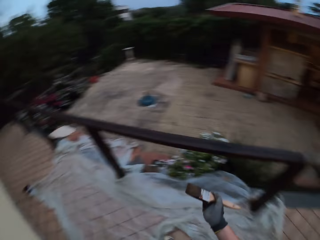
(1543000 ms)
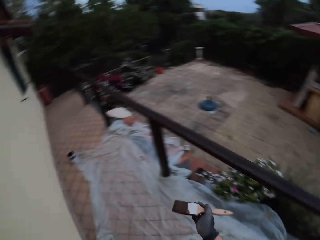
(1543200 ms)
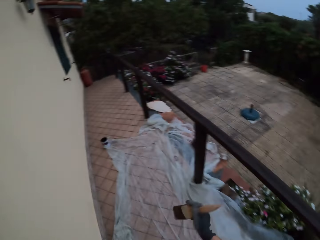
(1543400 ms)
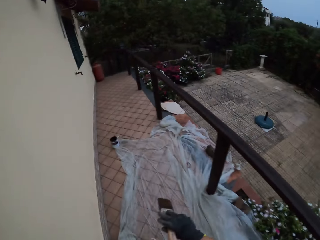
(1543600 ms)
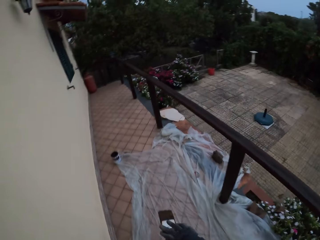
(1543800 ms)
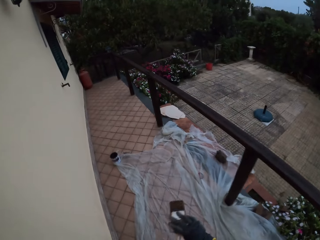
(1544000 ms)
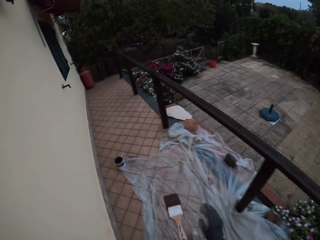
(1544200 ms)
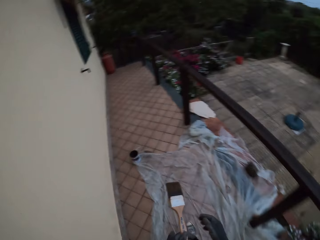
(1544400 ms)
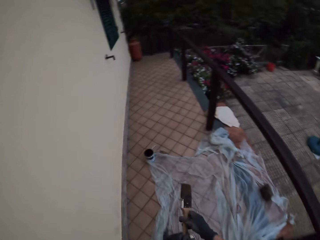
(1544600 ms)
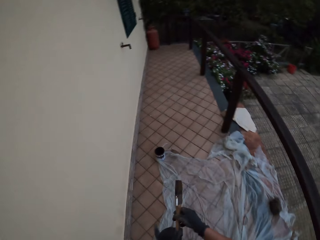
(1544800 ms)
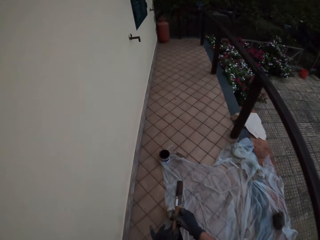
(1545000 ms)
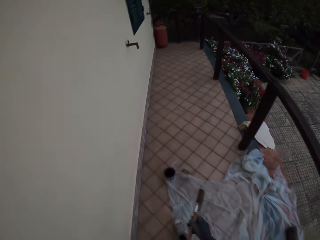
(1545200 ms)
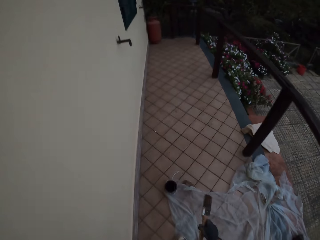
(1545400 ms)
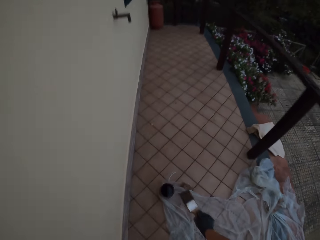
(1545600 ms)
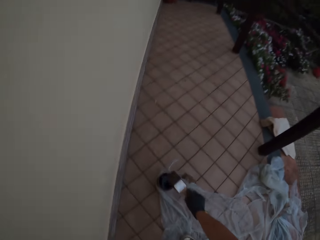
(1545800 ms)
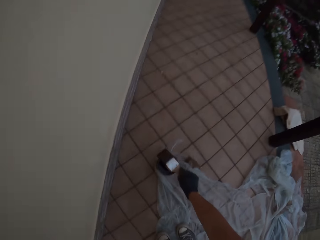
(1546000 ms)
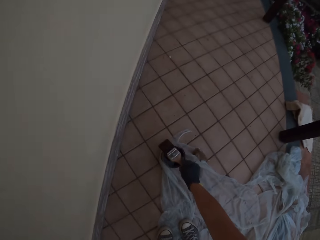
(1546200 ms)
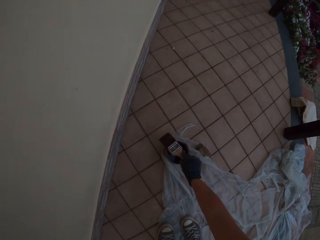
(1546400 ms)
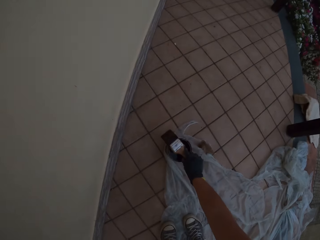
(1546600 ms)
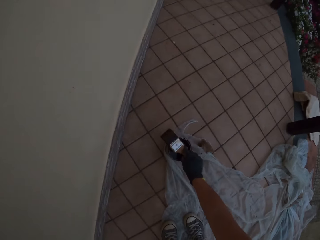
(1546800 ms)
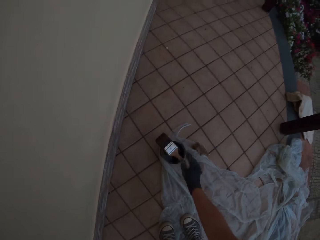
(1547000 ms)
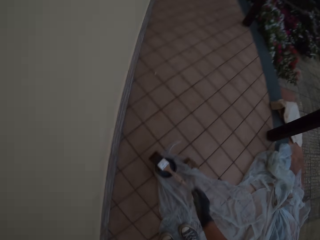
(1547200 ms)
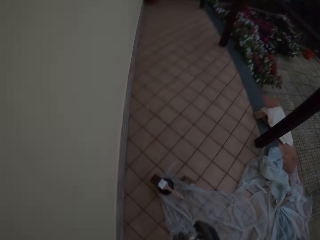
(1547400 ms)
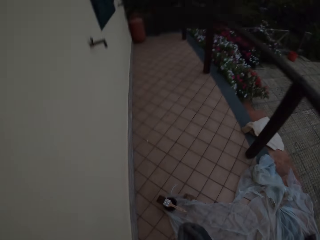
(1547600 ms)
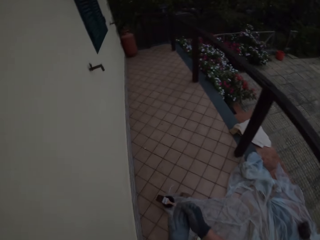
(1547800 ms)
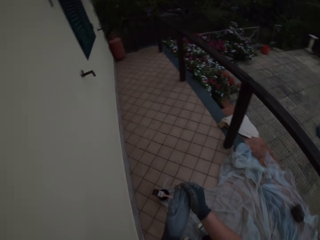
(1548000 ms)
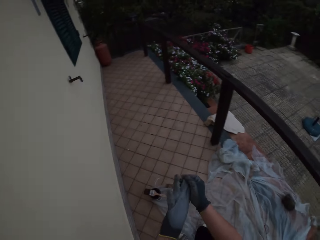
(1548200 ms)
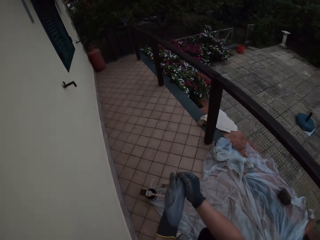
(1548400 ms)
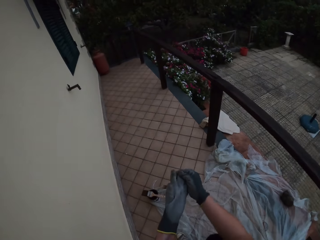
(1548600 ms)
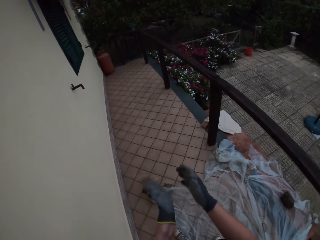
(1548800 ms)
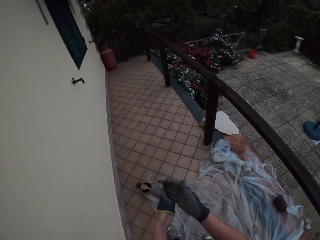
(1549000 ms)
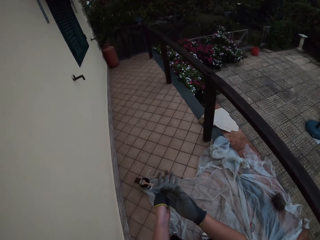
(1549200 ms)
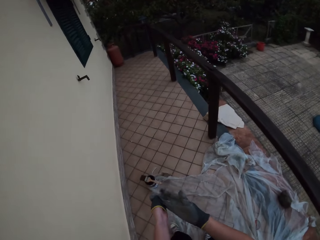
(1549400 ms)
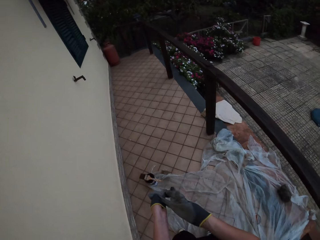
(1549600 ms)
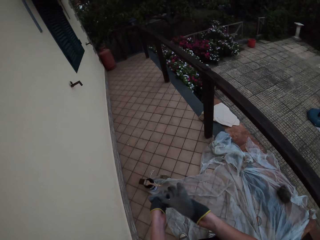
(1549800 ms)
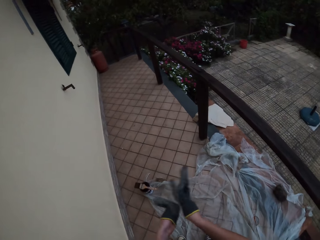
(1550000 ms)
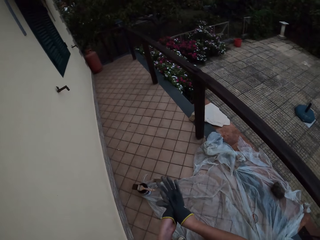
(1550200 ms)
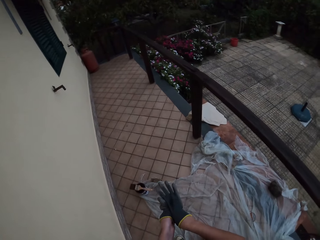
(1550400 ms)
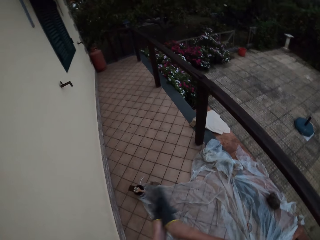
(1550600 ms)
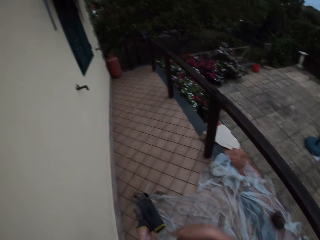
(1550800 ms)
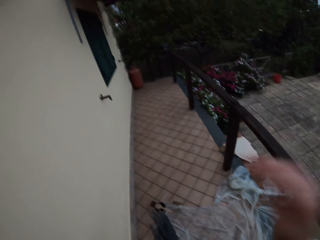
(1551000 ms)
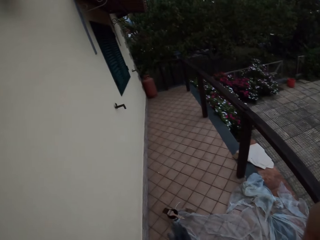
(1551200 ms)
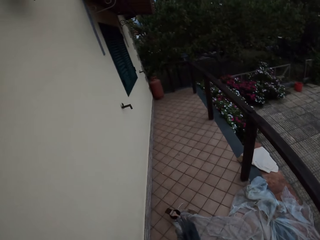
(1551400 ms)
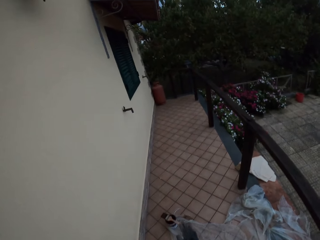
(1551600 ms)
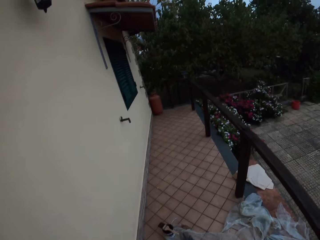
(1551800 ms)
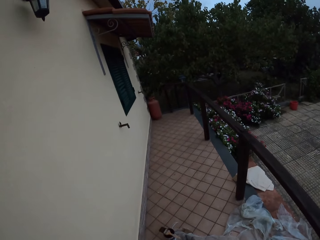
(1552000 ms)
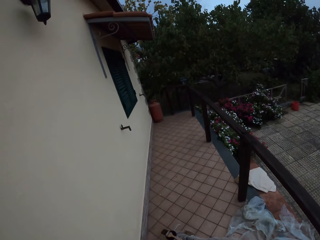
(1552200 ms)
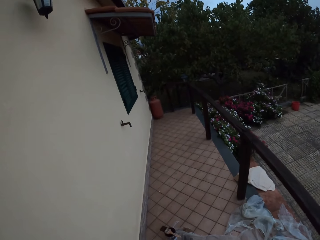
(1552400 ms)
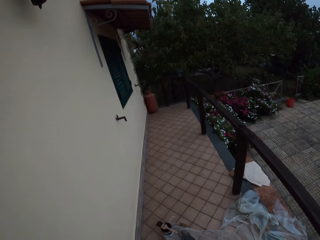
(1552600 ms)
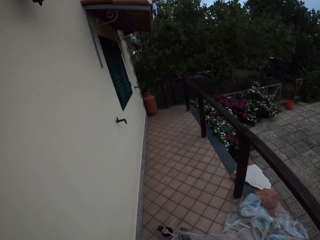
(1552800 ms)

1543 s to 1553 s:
The camera wearer walks around the compound. They pass the paintbrush to their left hand. They turn the paintbrush on the left hand. They pass the paintbrush to their right hand. They hold the paintbrush with both hands. They walk around the compound. They put the paintbrush on the wood paint can. They remove their gloves from their hands. They touch their face with their right hand. They move their right hand upward to the camera. They set up the camera.
